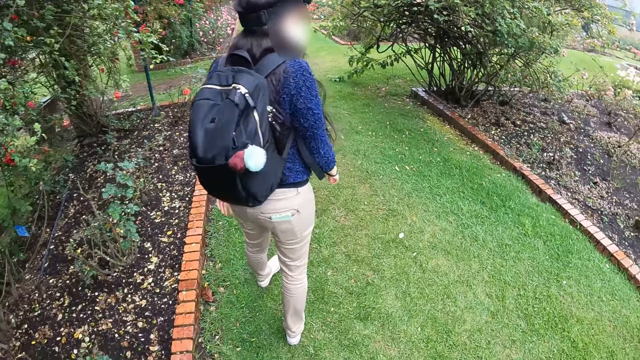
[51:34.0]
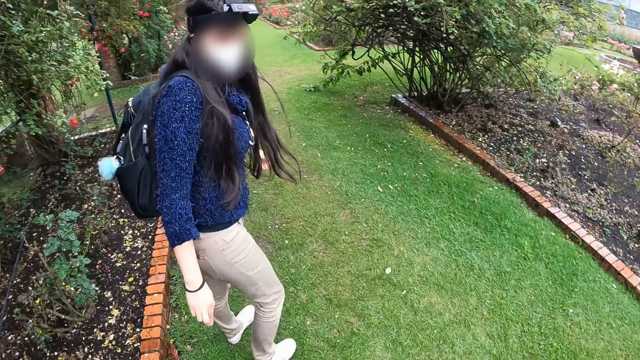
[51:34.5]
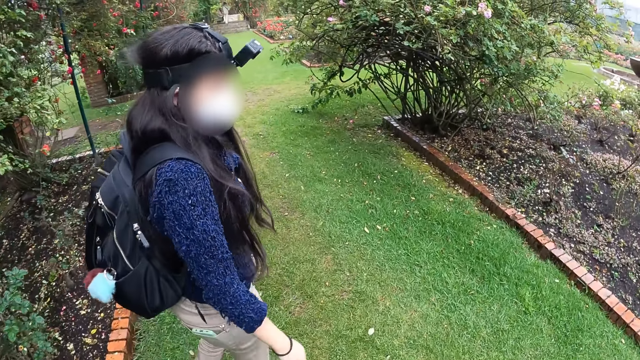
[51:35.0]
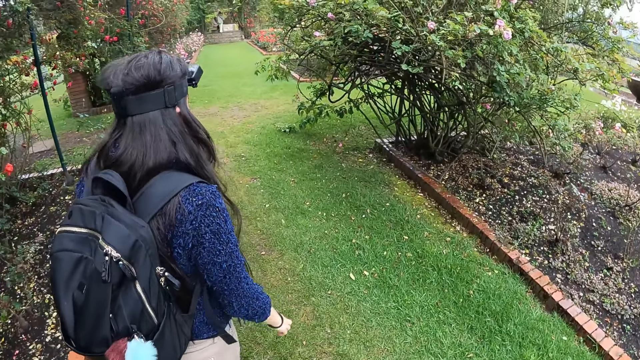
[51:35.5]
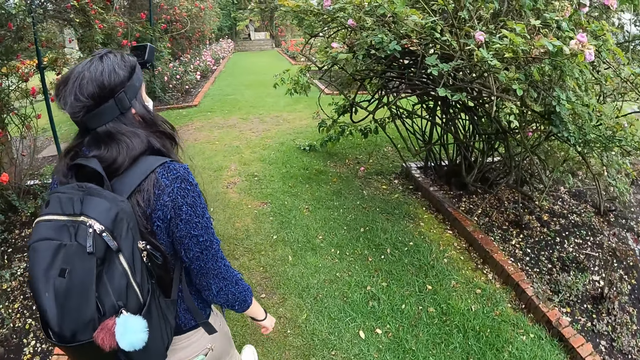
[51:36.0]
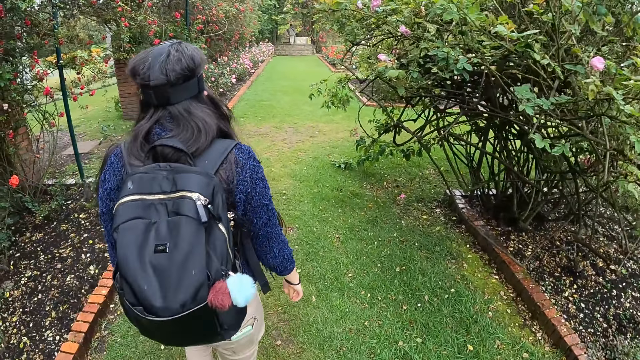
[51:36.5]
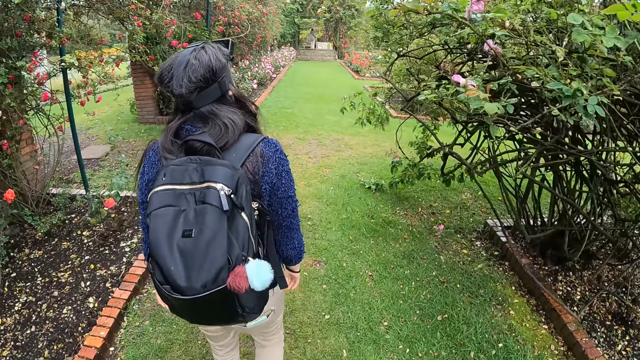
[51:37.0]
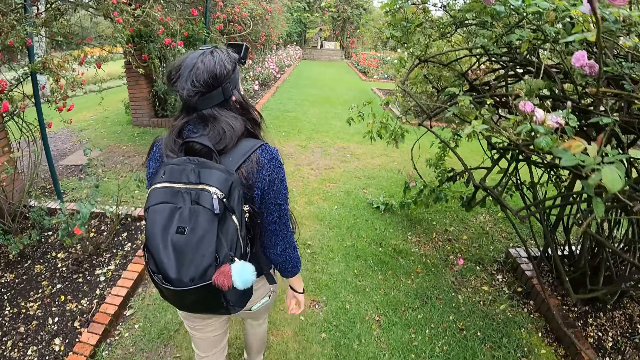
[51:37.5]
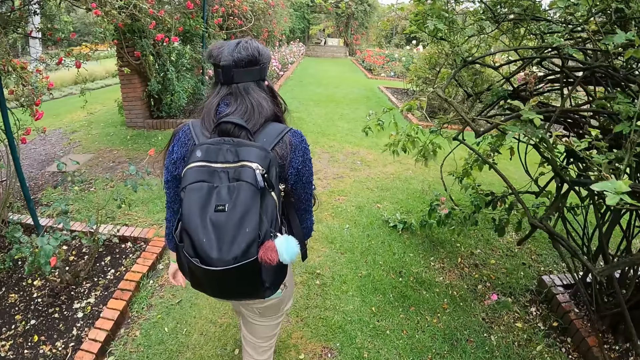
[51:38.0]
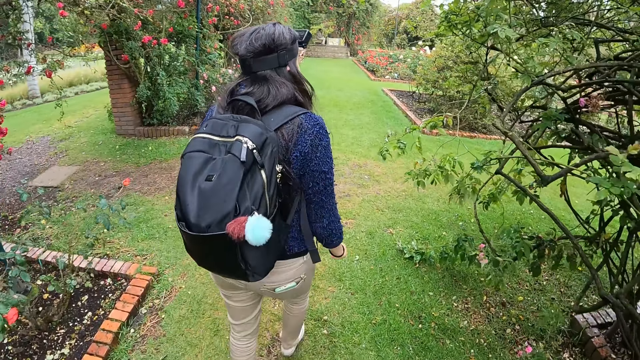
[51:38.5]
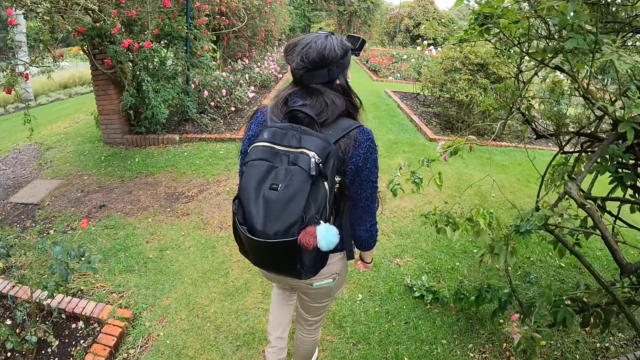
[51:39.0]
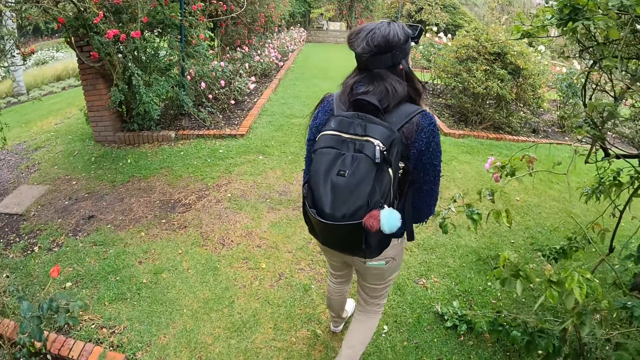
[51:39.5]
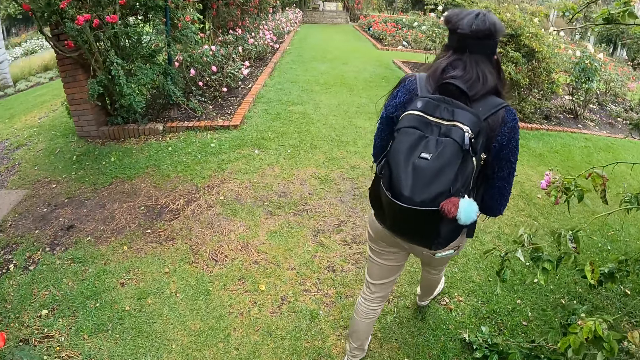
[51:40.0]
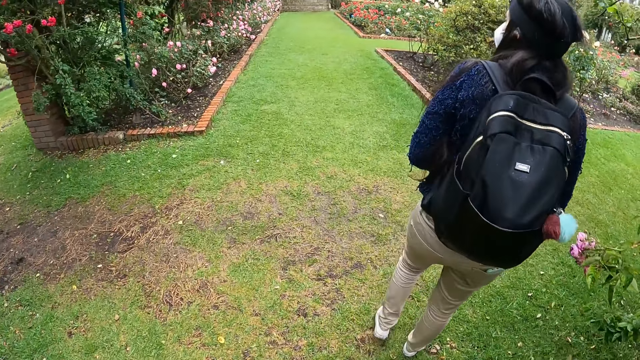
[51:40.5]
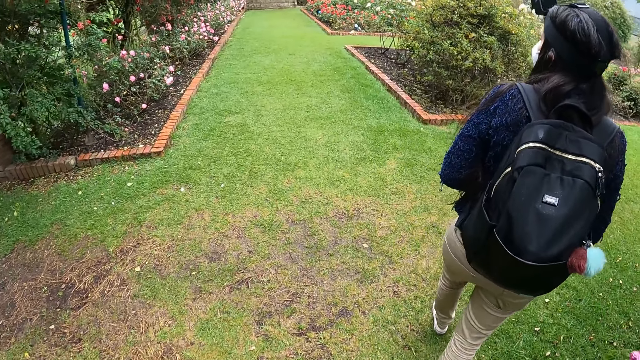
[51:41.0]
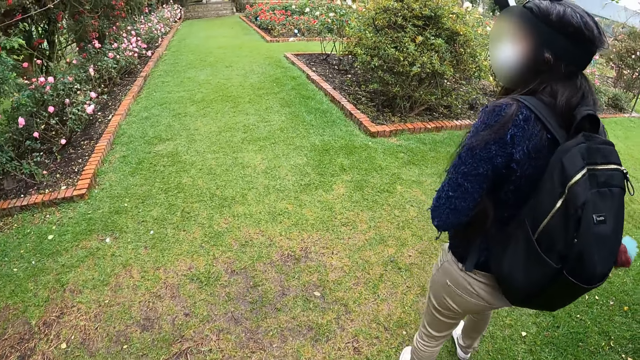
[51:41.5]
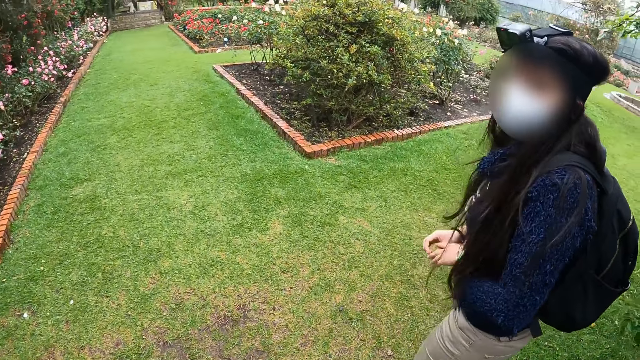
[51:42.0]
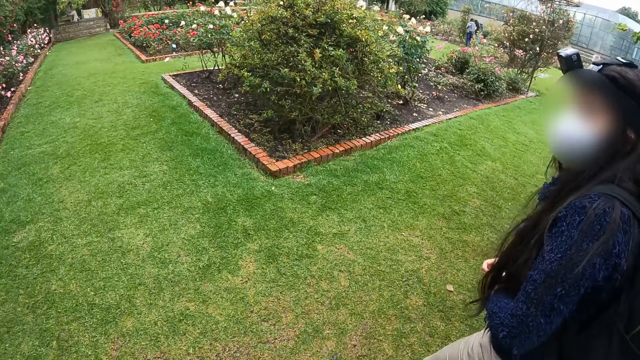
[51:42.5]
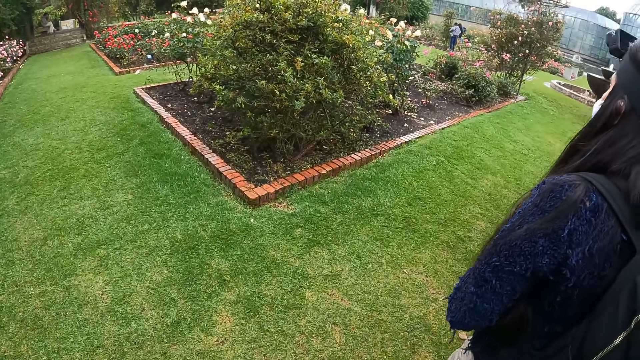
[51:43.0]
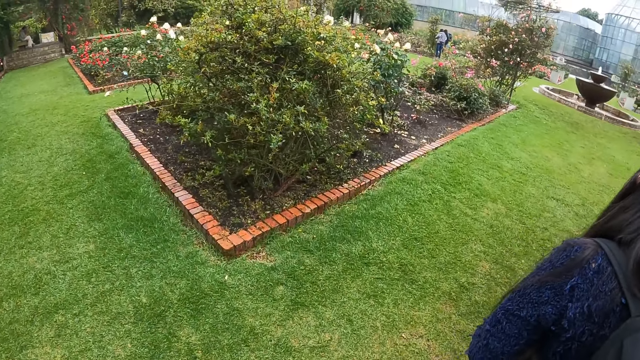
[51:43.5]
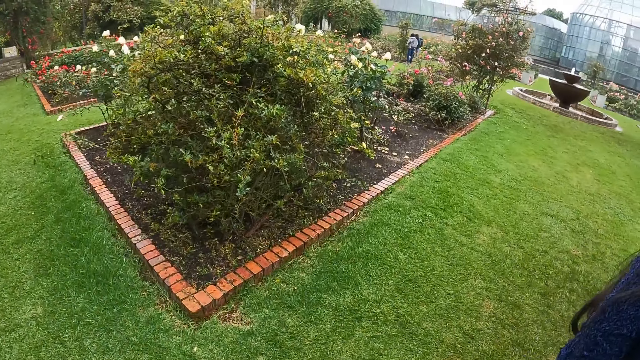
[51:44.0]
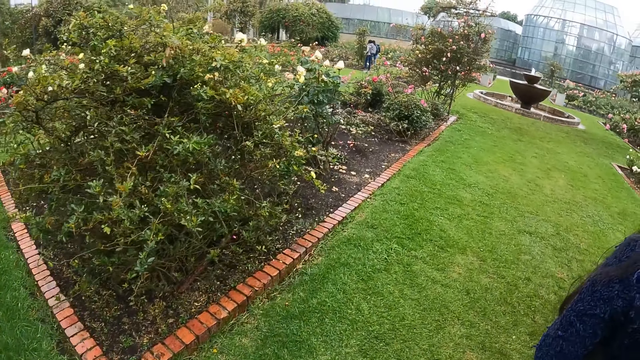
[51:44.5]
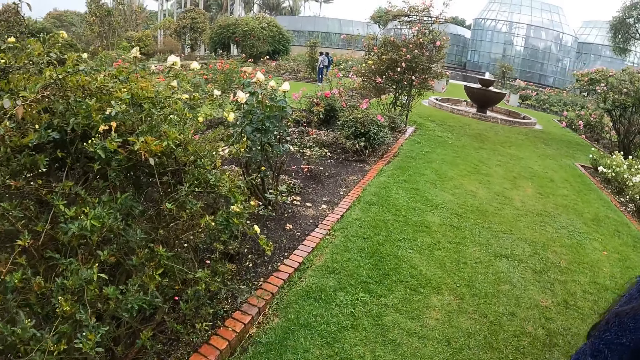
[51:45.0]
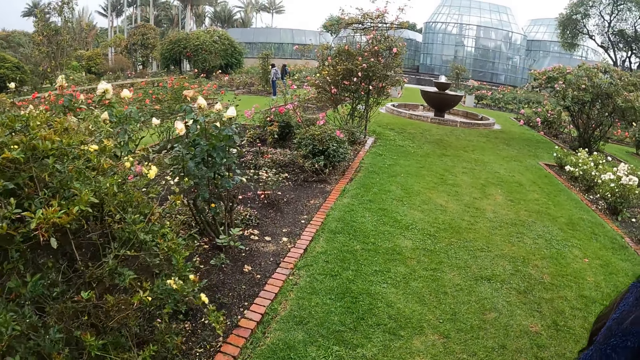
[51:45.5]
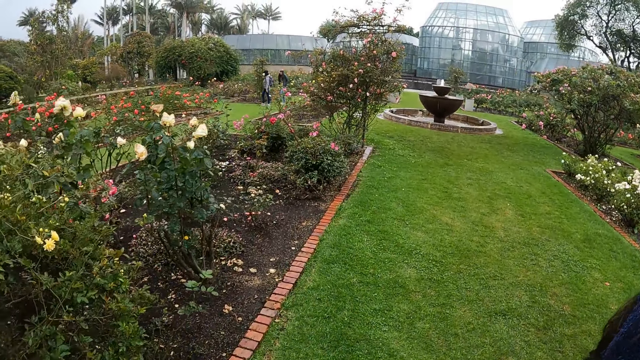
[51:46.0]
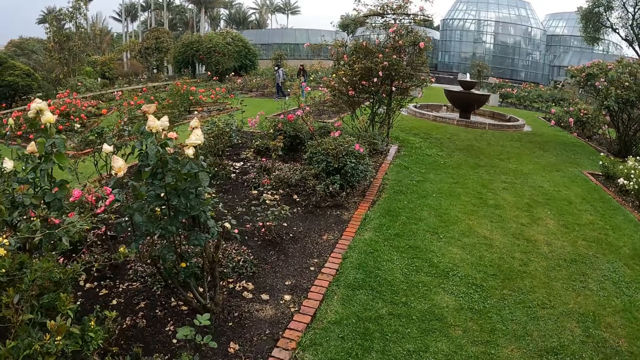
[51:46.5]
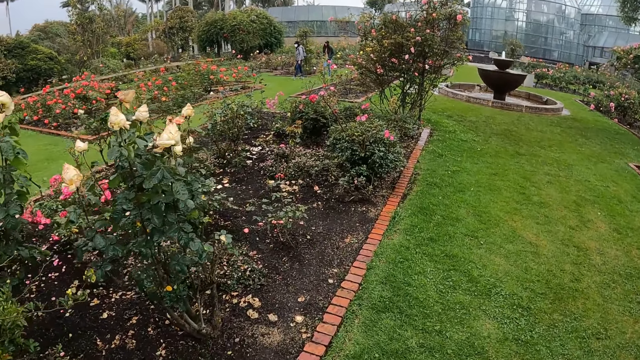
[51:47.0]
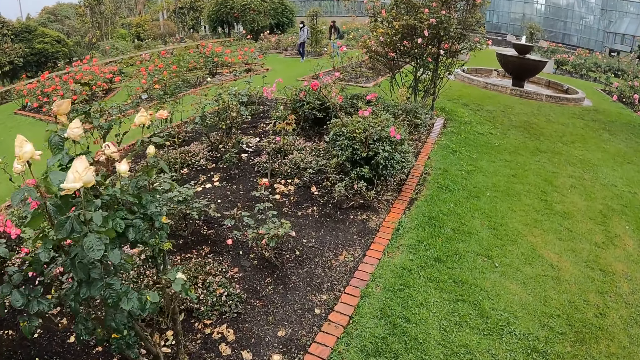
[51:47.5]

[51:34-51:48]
A woman walks forward, looks at the camera wearer, and walks forward. The camera wearer walks behind the woman. The woman looks at the camera wearer. The camera wearer walks beside the woman.

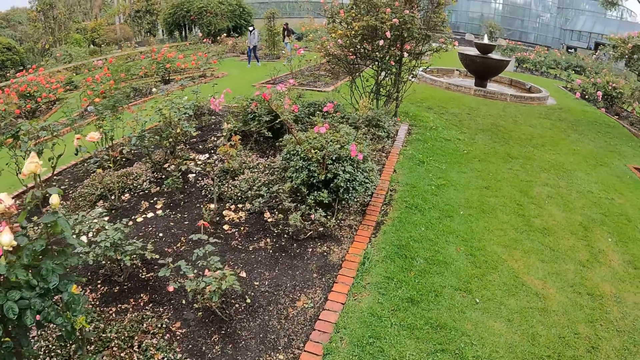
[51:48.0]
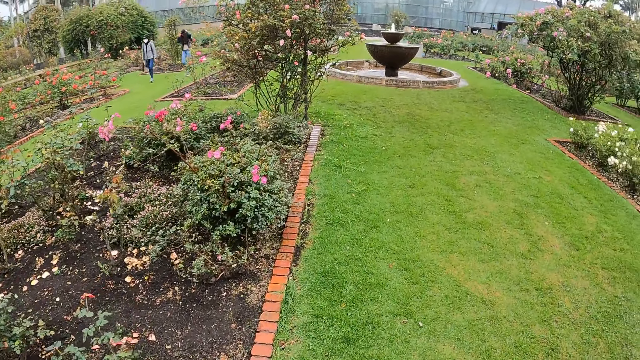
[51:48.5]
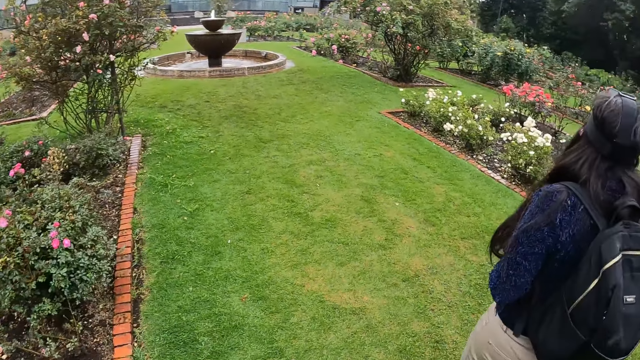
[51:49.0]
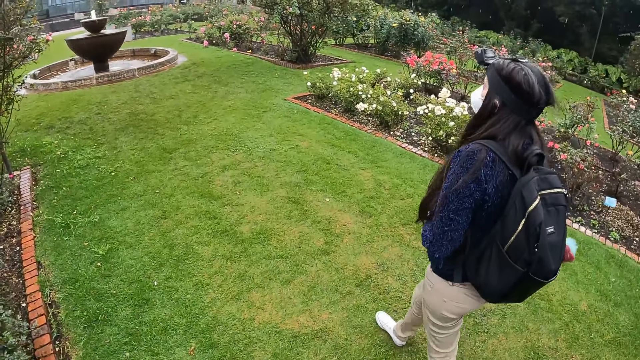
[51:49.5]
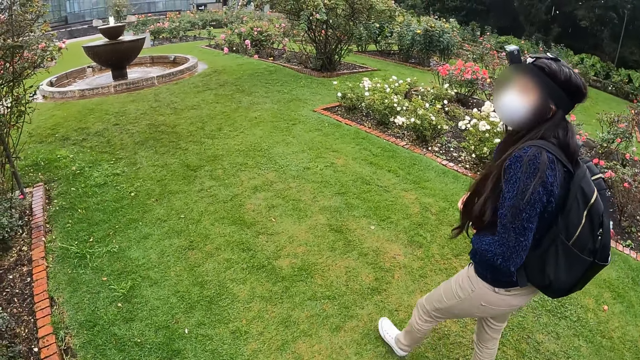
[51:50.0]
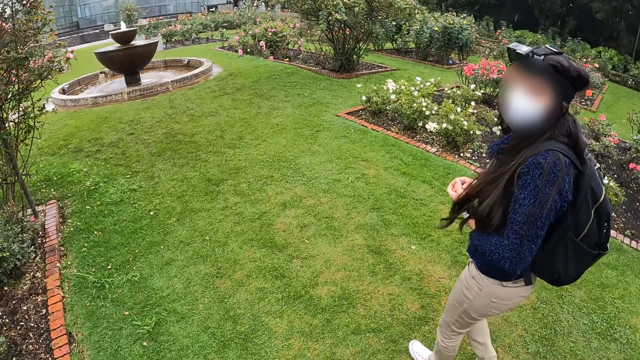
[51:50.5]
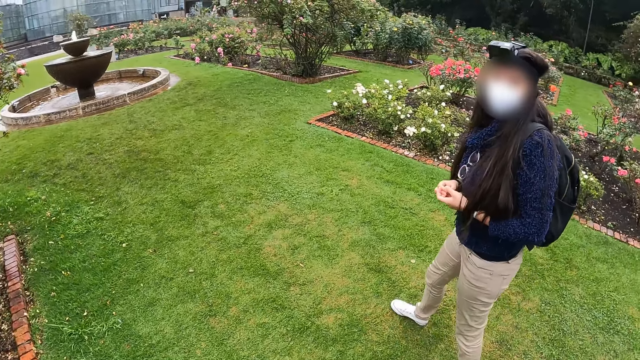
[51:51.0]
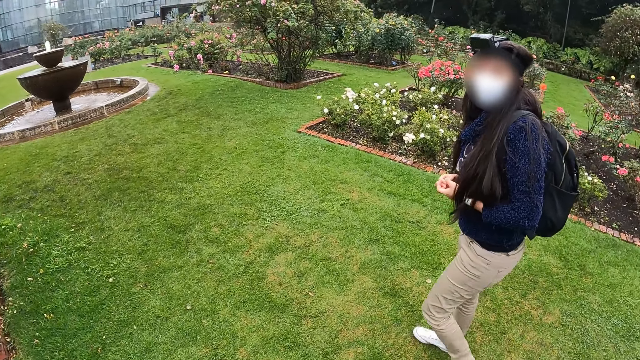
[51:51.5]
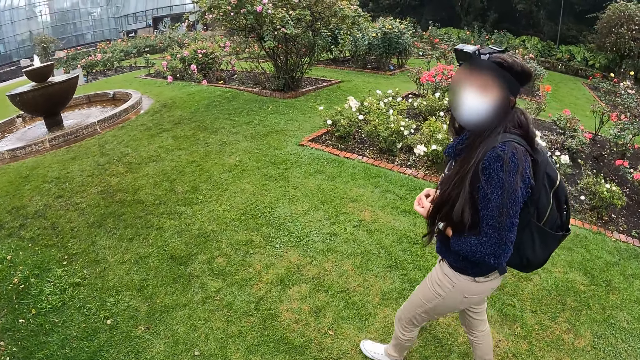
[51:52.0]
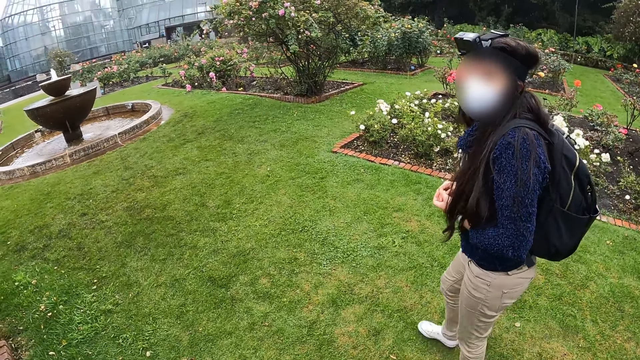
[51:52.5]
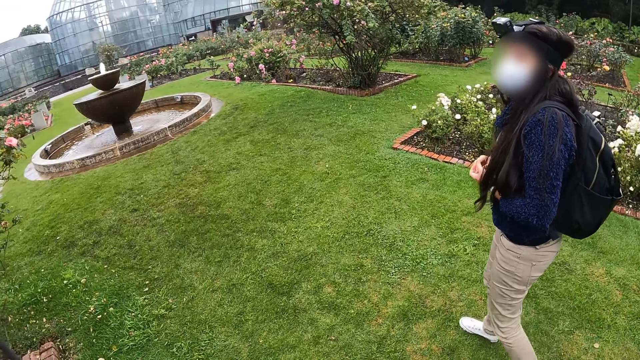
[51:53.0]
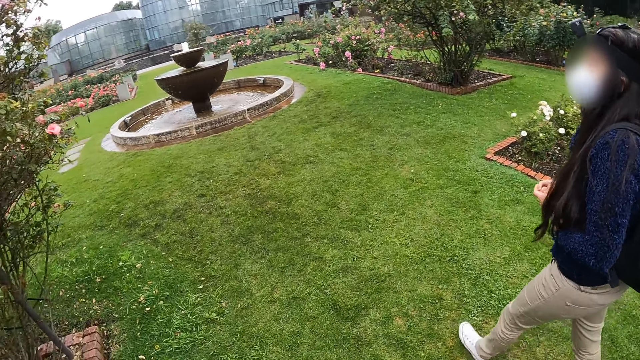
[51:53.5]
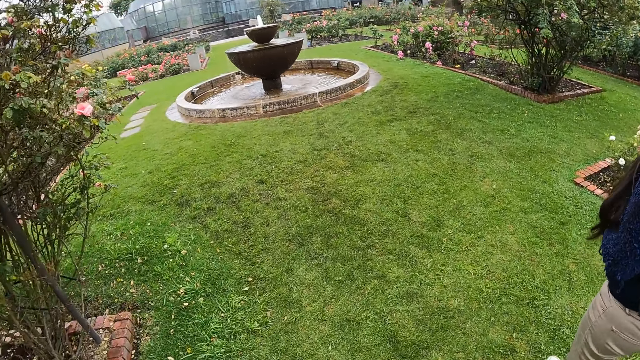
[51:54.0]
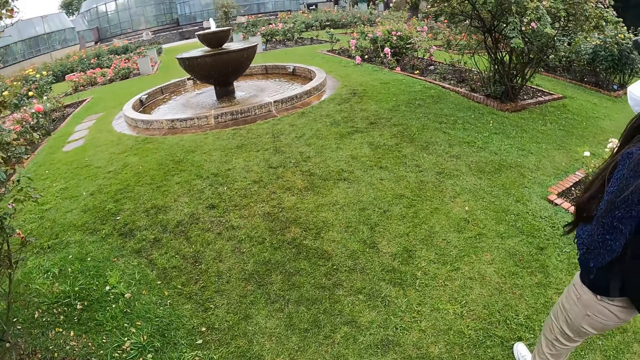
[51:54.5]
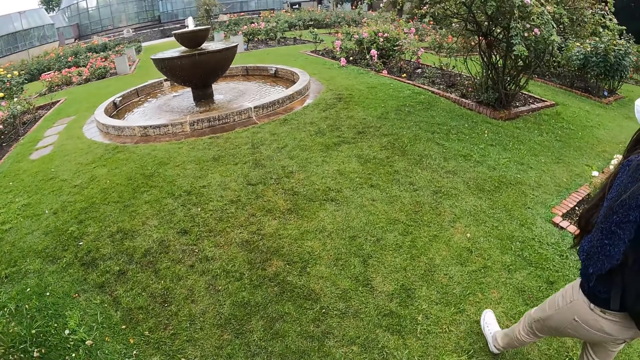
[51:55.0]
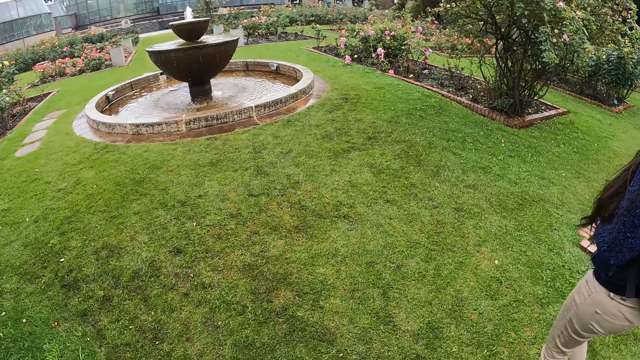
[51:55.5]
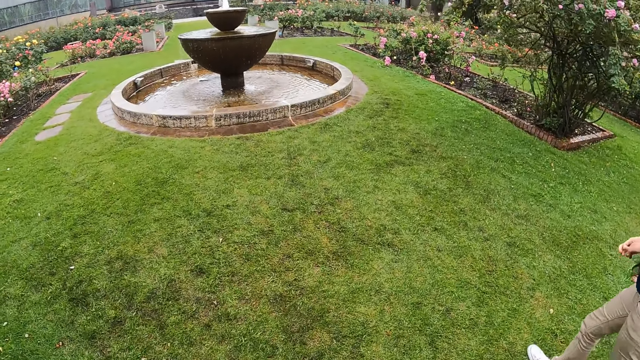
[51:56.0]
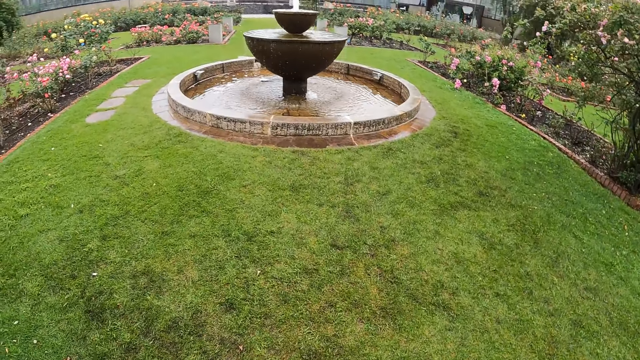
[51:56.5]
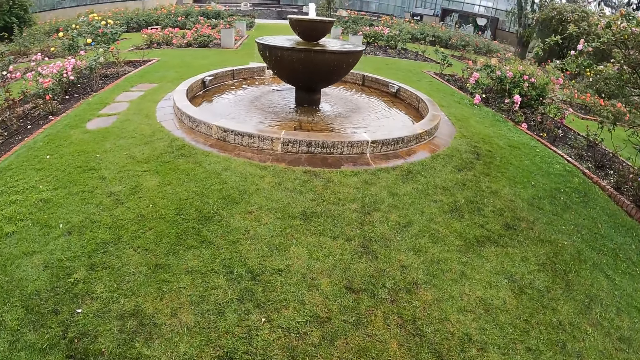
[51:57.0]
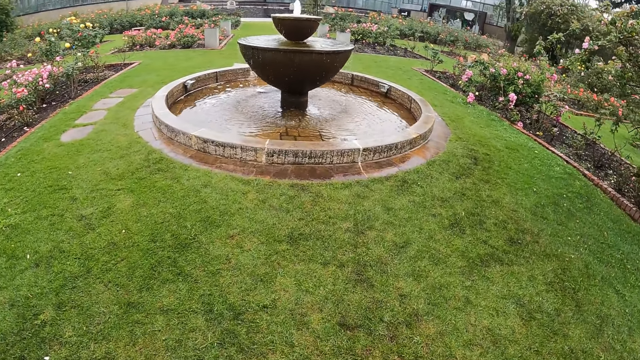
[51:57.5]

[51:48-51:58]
The camera wearer looks at a woman. They walk forward. The woman walks beside the camera wearer.
